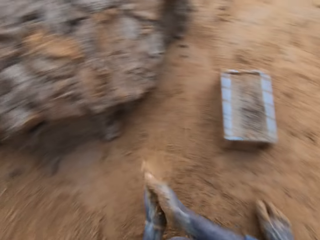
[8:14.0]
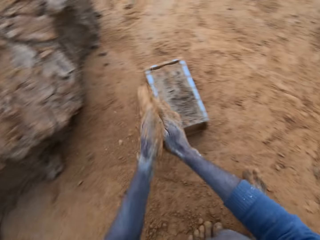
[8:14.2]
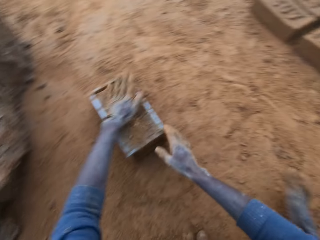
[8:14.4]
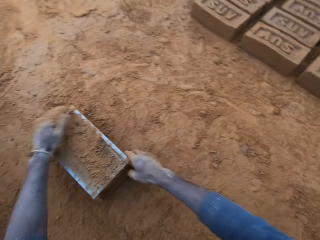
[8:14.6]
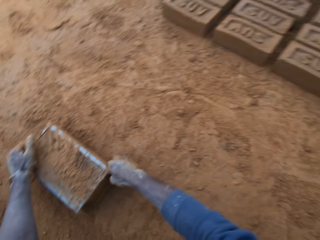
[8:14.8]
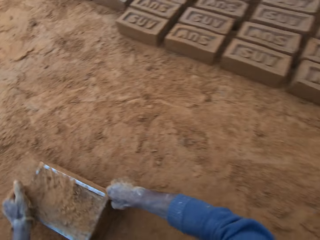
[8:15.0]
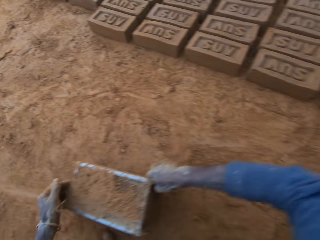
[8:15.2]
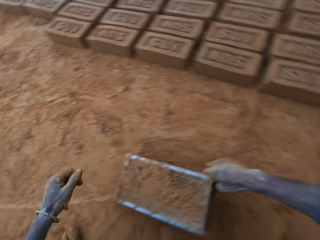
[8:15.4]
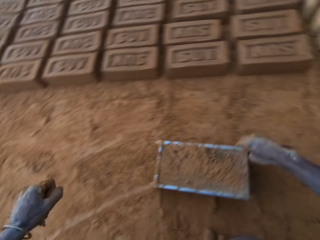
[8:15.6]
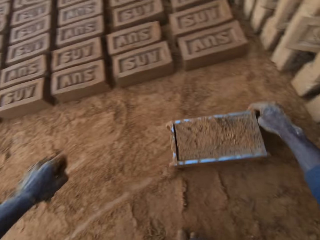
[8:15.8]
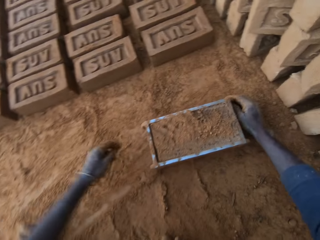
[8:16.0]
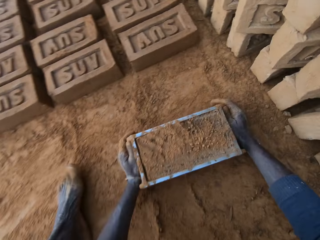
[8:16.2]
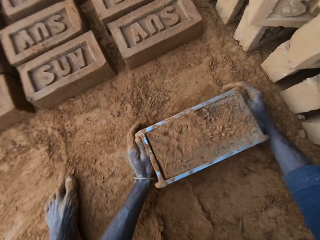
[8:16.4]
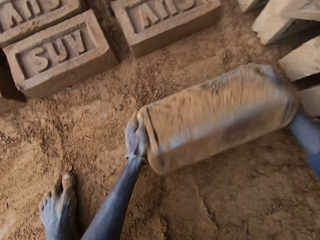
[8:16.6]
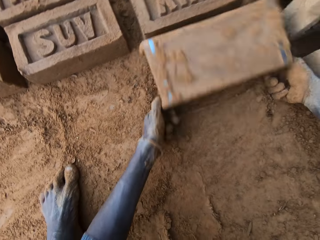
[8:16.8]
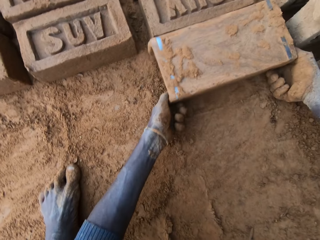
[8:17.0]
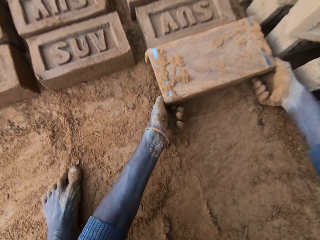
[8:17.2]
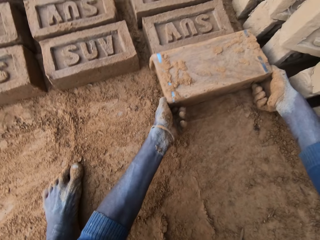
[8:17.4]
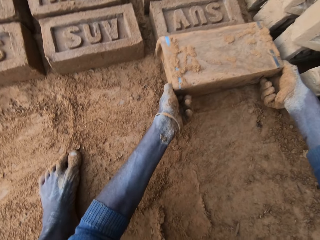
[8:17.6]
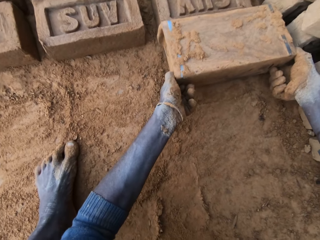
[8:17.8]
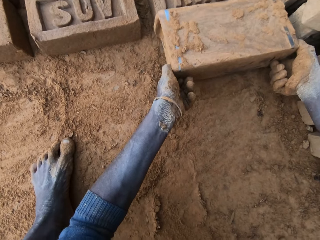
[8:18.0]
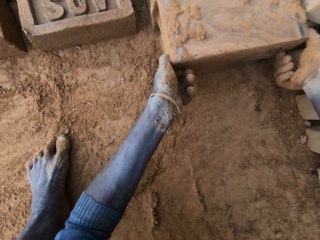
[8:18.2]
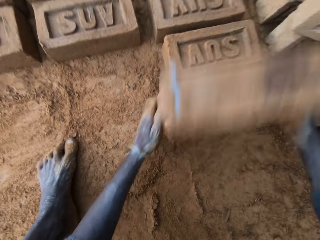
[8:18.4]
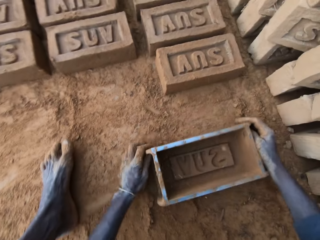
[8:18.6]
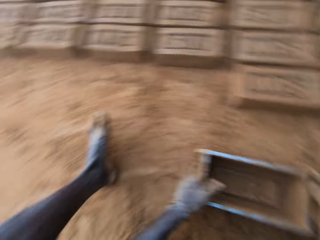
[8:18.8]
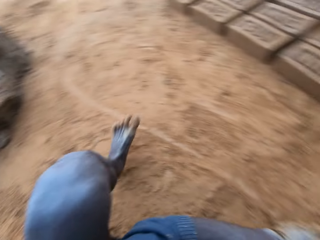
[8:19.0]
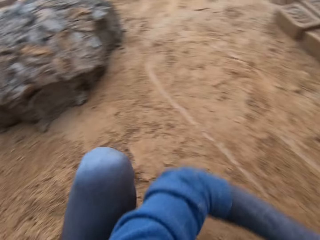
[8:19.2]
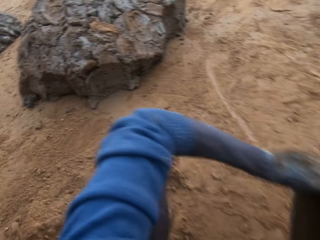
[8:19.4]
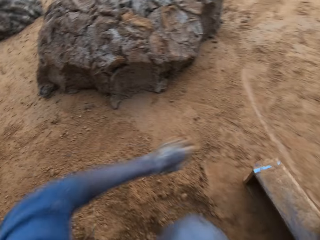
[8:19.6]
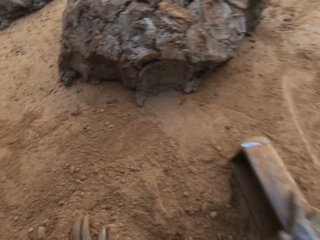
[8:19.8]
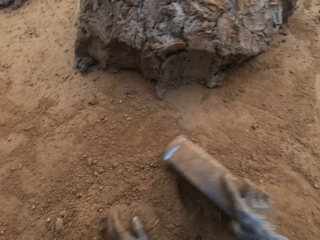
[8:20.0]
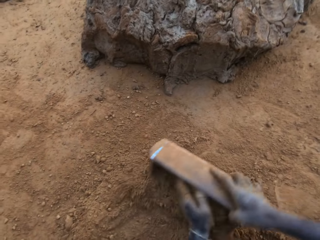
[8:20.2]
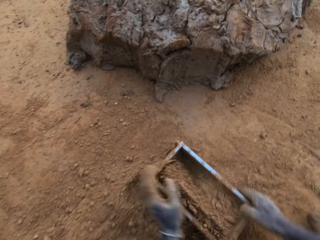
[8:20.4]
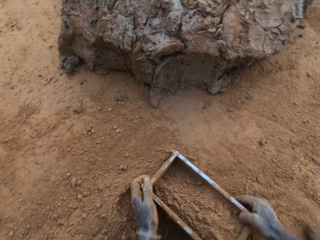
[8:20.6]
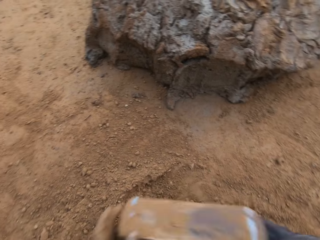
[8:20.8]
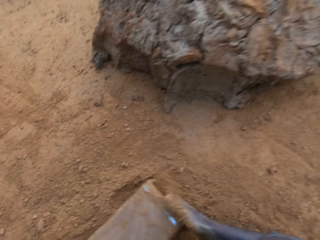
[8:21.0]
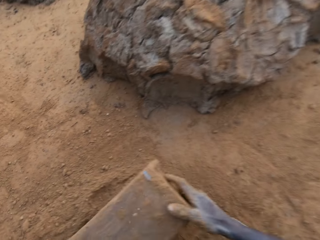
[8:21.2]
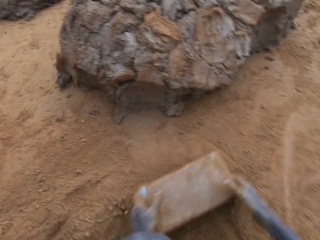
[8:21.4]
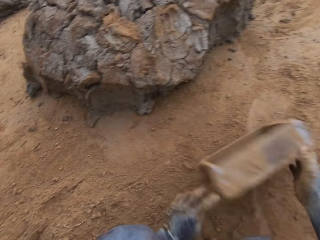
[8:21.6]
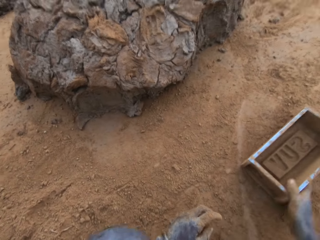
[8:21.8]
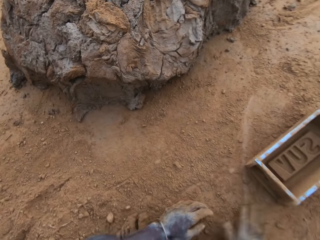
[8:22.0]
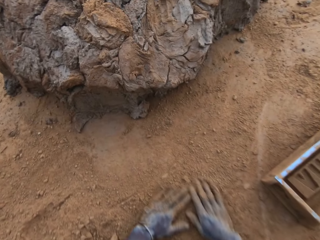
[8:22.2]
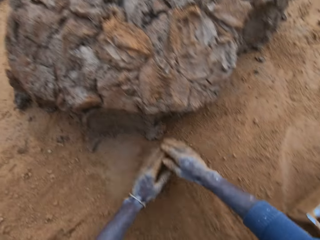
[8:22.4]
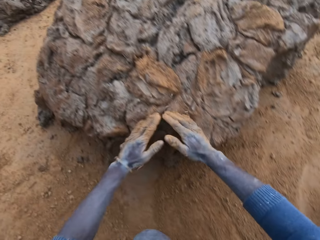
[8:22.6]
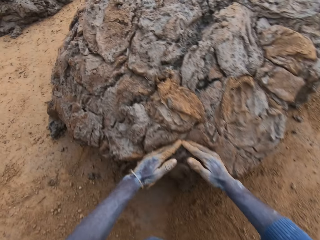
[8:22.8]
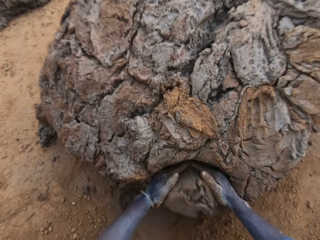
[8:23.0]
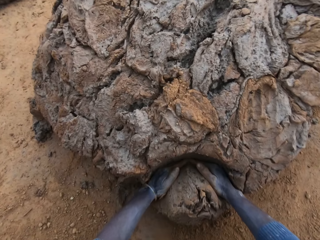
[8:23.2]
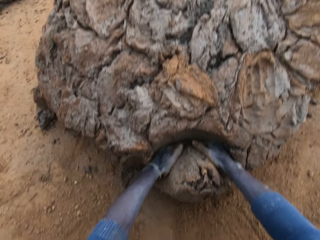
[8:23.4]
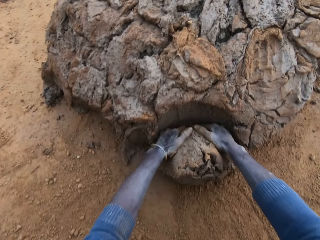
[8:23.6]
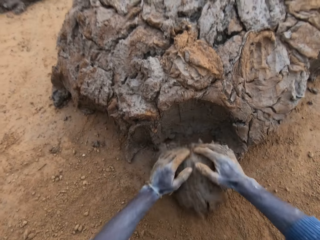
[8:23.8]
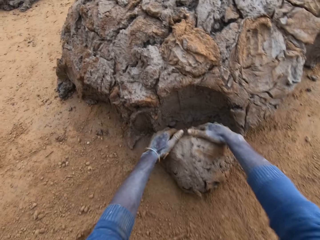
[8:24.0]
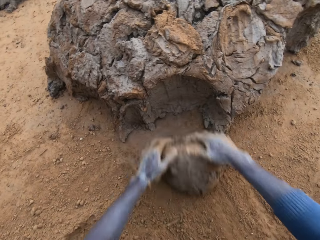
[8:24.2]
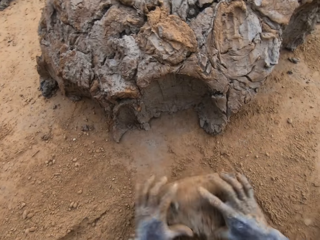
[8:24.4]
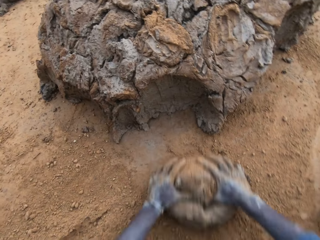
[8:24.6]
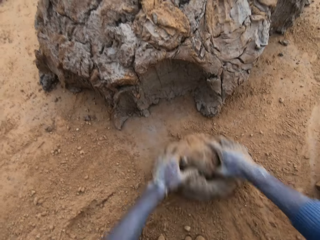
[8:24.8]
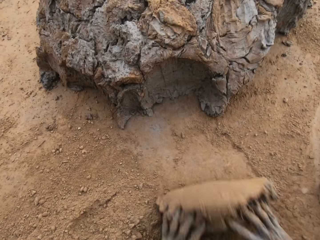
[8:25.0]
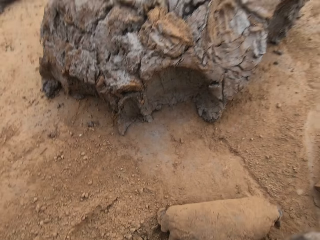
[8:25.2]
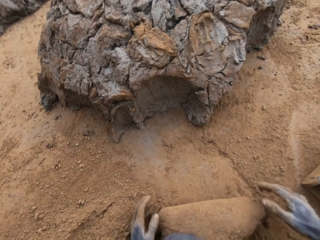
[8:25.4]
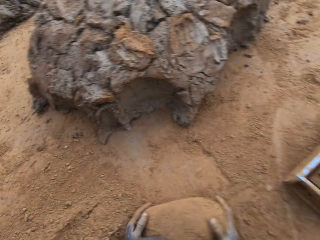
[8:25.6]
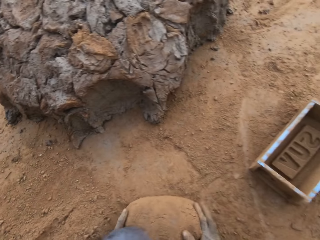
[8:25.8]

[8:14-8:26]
The camera wearer packs sand on the clay mould with his hands. He picks up a container. He moves the clay mould on the ground with his hands. He turns the clay mould on the ground. He lifts the container and puts the container down. He looks around. He packs the sand into the clay mould with his left hand. He pours the sand out of the clay mould. He puts the container down. He packs clay from the clay mud with his hands. He rolls the clay down and presses the clay with his hands.

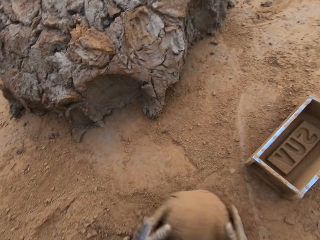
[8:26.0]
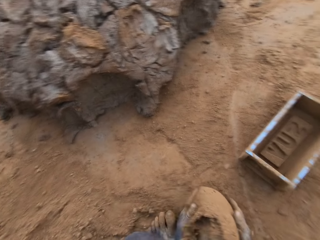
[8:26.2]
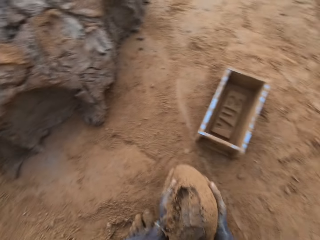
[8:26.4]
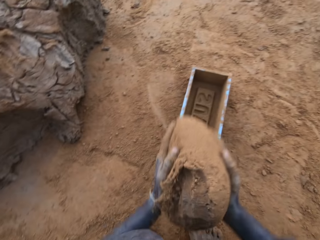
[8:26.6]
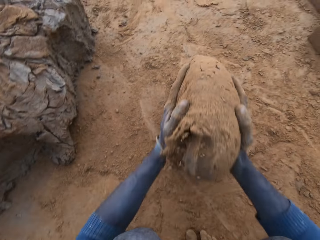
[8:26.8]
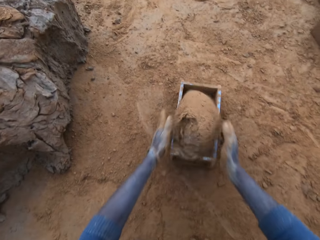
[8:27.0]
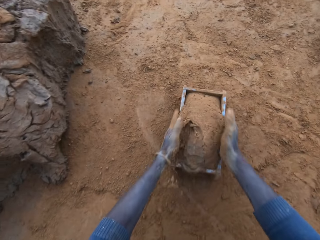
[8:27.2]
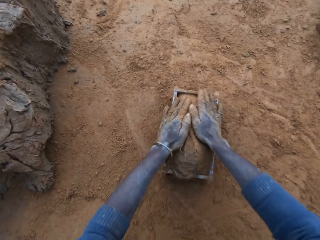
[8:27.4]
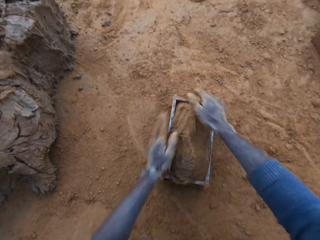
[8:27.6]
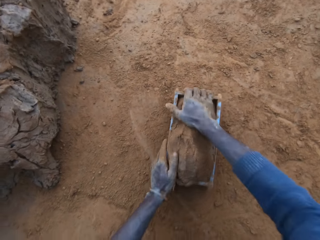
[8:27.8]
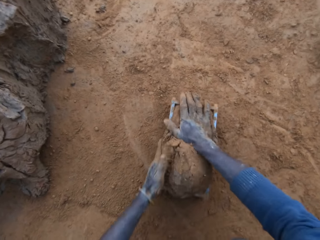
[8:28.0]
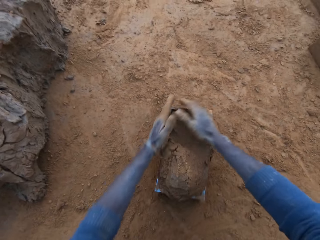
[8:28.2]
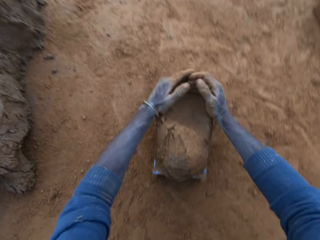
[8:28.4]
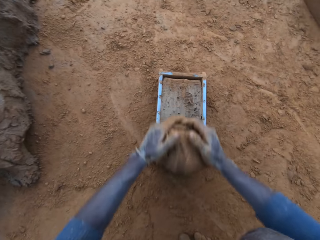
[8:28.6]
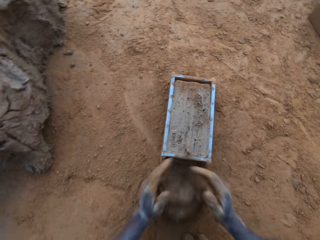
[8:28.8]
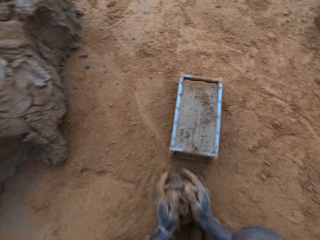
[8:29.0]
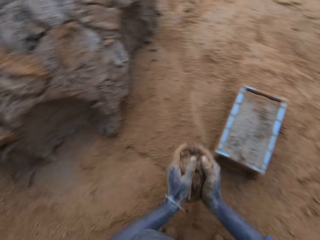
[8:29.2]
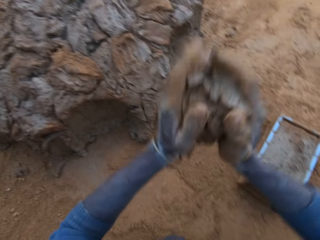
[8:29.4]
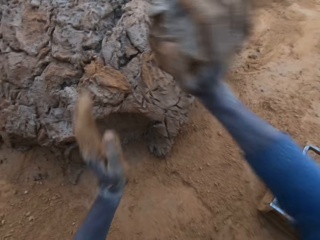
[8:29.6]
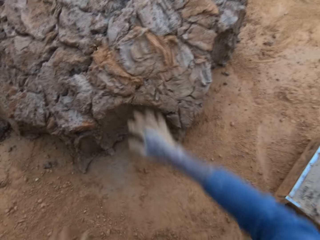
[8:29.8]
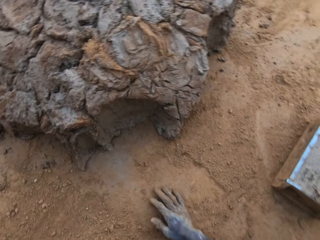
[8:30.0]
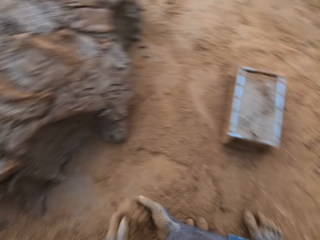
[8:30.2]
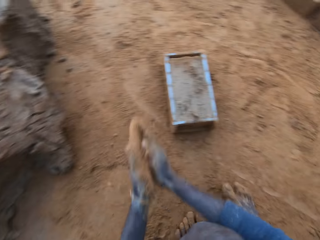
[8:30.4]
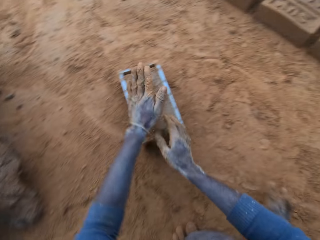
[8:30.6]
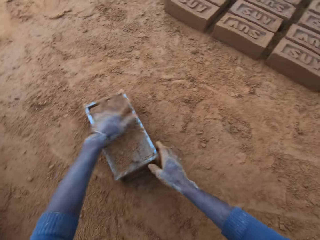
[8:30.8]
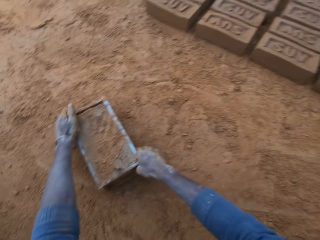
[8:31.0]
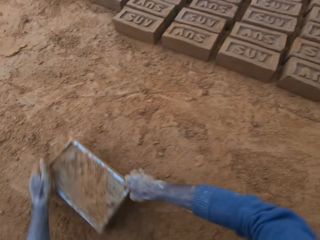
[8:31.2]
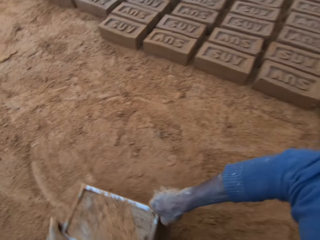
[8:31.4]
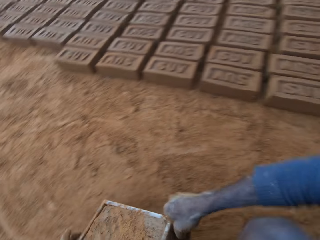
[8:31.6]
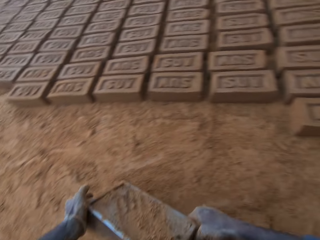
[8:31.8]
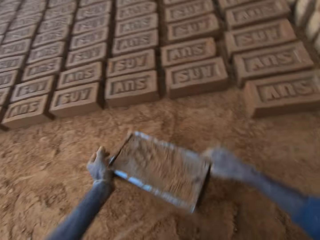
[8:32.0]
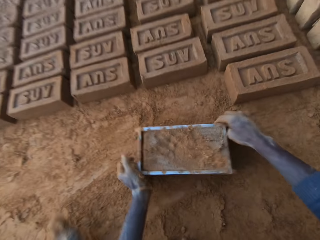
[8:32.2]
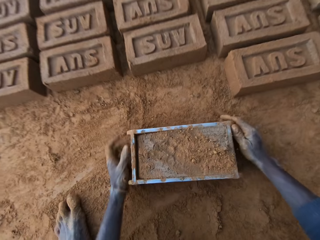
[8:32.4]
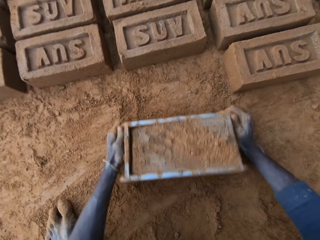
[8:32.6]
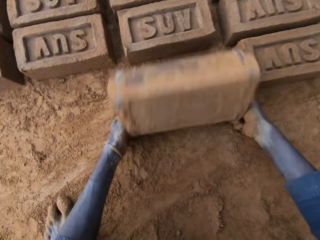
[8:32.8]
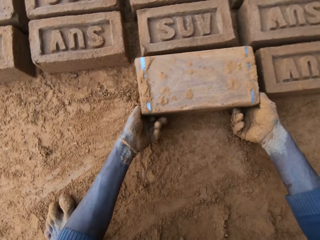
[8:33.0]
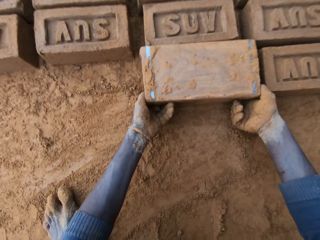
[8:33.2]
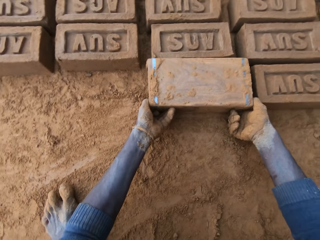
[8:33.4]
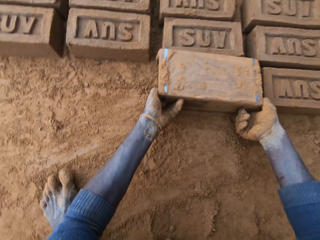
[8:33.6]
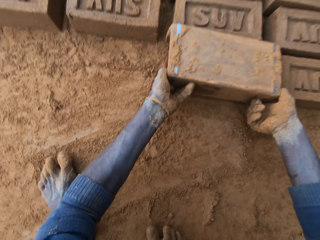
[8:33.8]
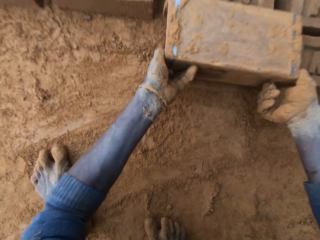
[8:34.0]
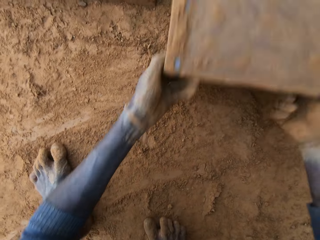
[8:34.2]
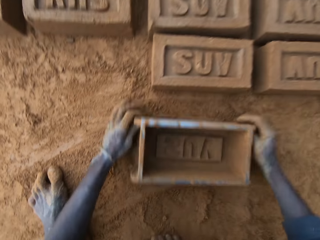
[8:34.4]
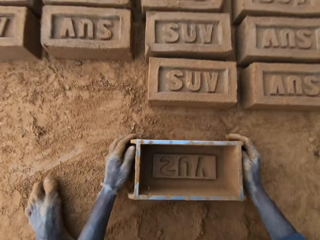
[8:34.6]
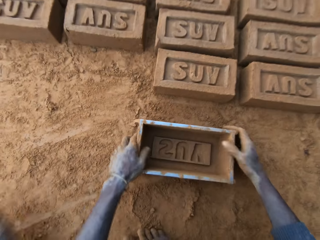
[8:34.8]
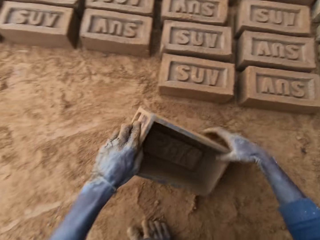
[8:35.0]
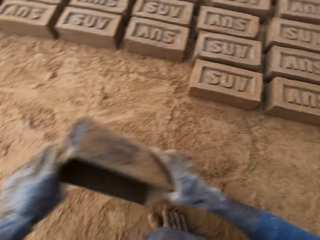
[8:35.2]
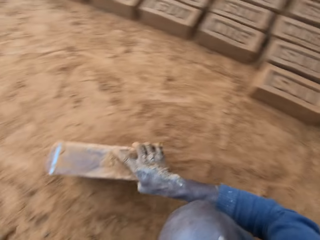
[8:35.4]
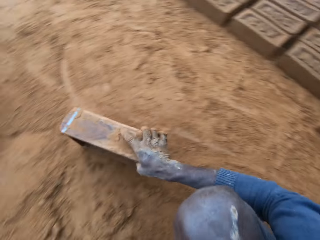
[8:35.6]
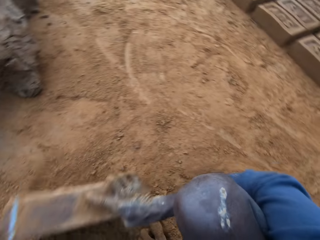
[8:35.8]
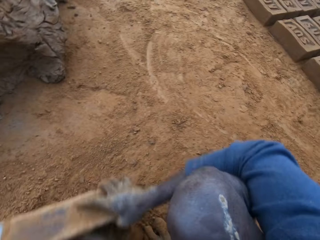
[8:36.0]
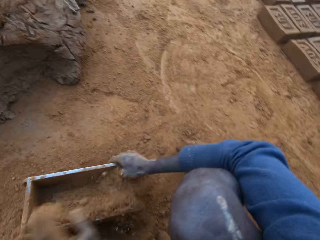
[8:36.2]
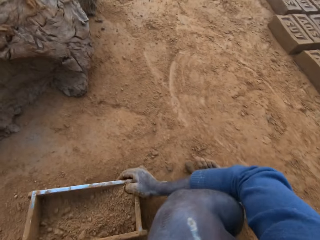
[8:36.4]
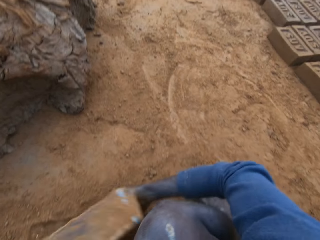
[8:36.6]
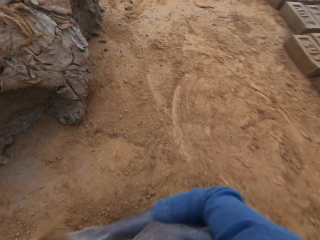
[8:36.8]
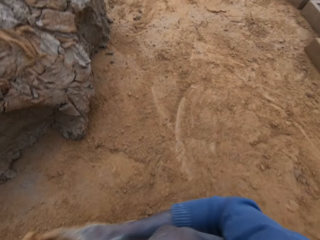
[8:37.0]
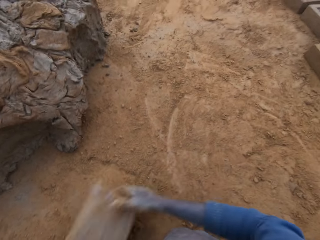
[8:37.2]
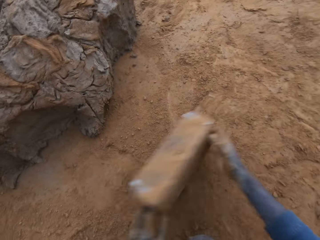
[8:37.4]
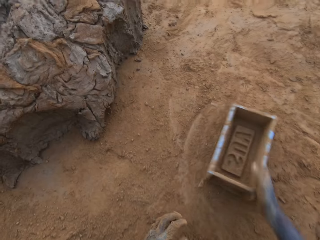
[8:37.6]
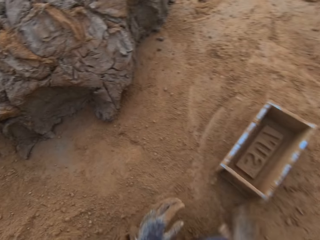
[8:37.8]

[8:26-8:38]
The camera wearer picks up clay. He puts the clay into the clay mould. He presses the clay with his hands. He scrapes extra clay from the mould with his hands. He picks up the clay. He throws the clay on the clay mud. He packs sand on the clay mould with his hands. He picks up a container. He moves the clay mould on the ground with his hands. He puts the container down. He turns the clay mould on the ground. He puts the container down. He packs the sand into the clay mould with his left hand. He pours the sand out of the clay mould.
